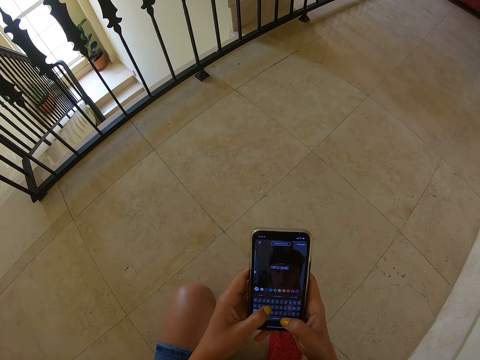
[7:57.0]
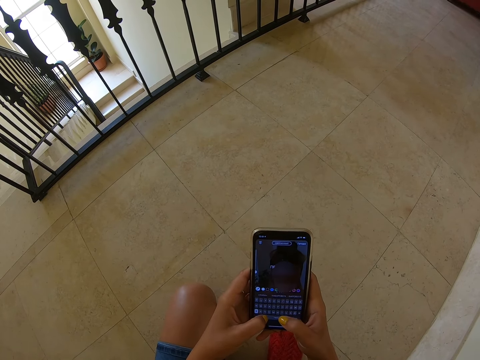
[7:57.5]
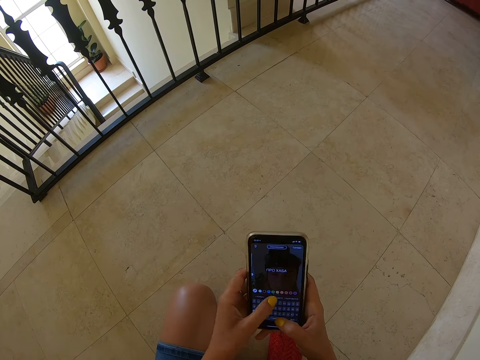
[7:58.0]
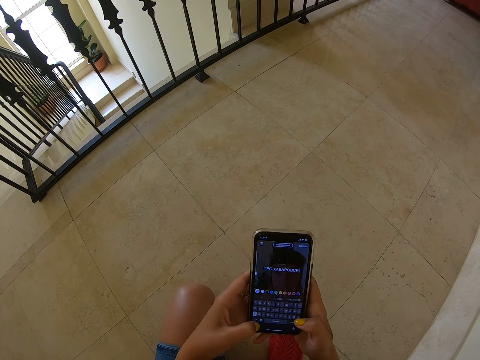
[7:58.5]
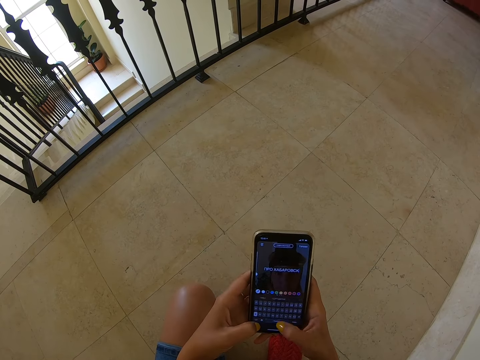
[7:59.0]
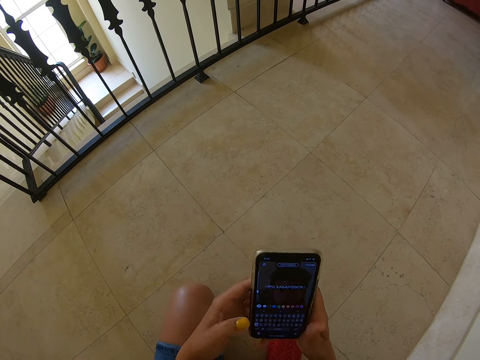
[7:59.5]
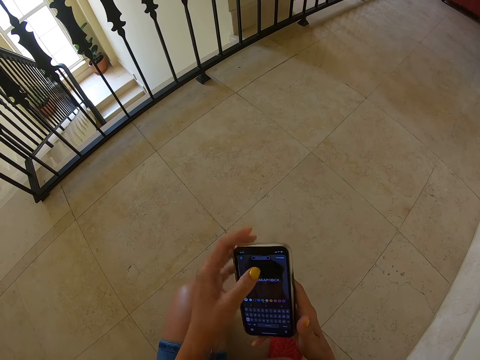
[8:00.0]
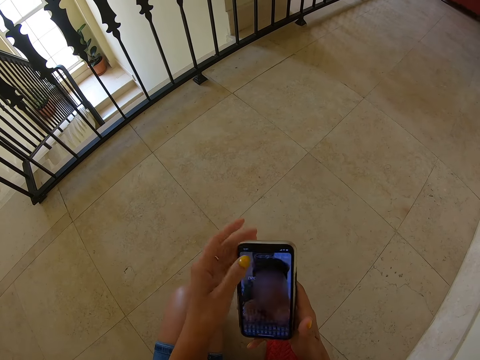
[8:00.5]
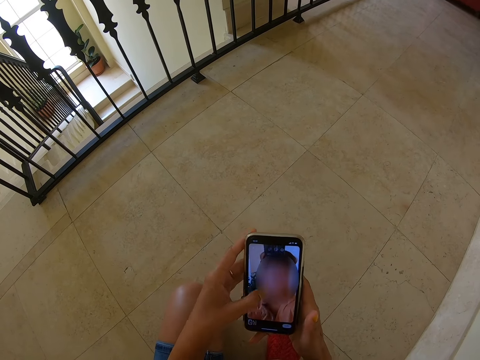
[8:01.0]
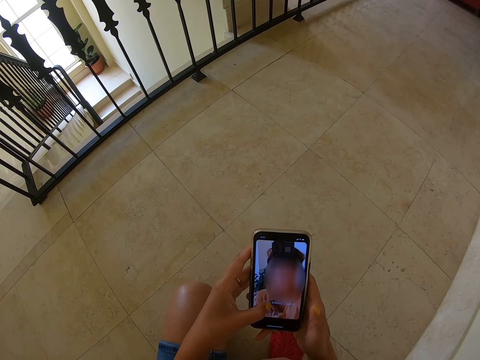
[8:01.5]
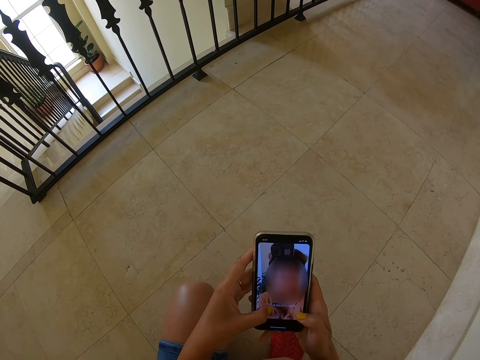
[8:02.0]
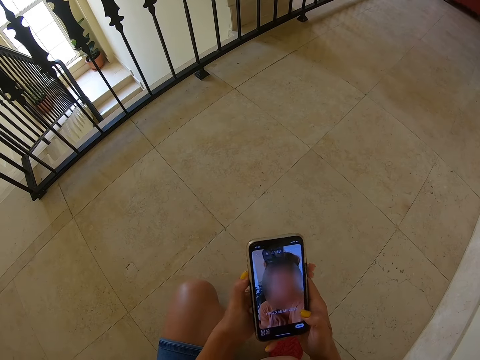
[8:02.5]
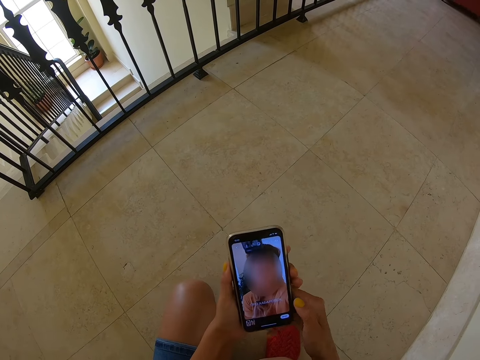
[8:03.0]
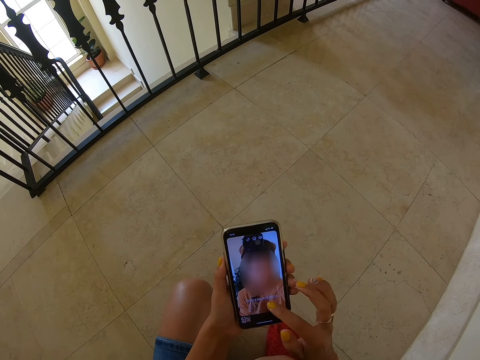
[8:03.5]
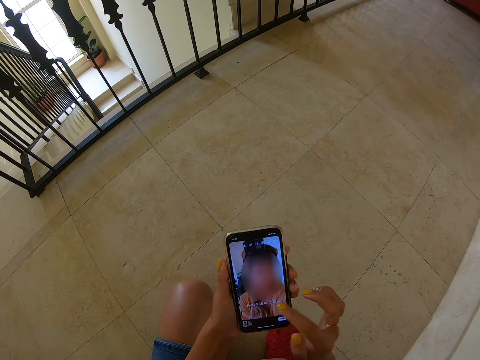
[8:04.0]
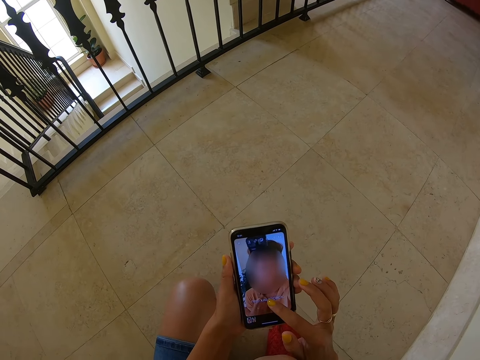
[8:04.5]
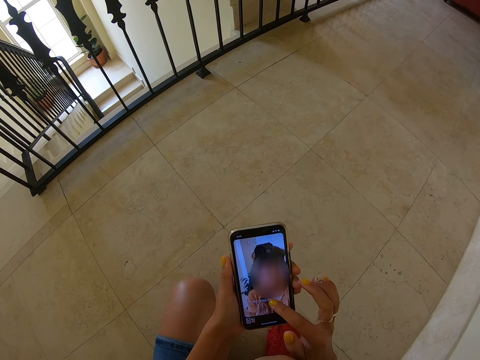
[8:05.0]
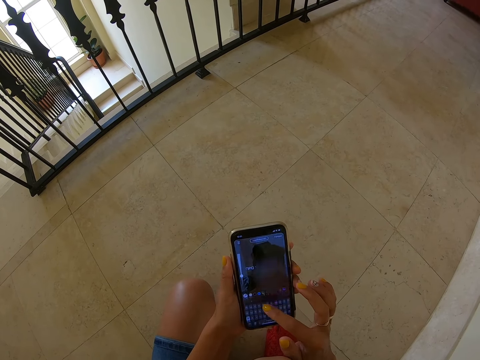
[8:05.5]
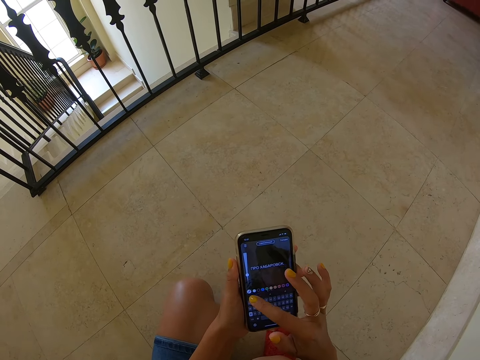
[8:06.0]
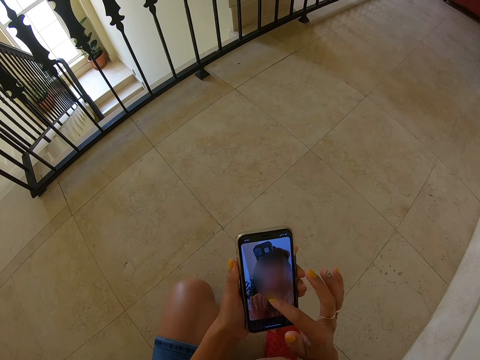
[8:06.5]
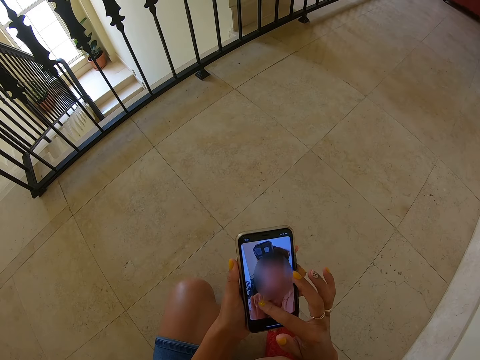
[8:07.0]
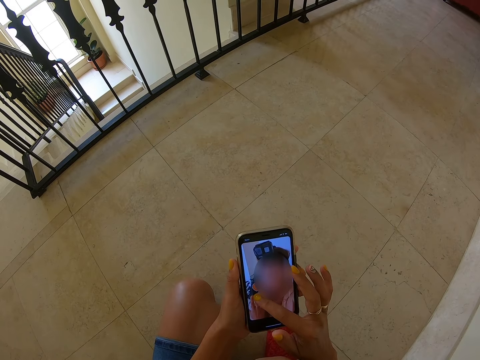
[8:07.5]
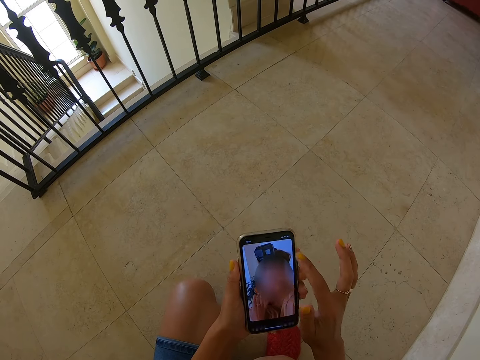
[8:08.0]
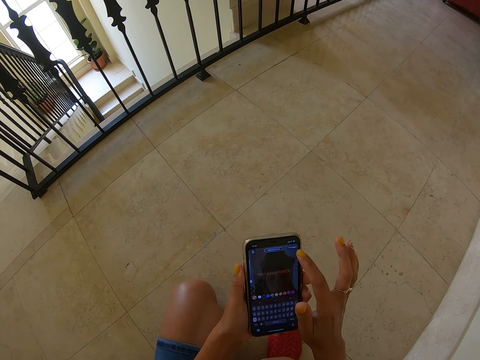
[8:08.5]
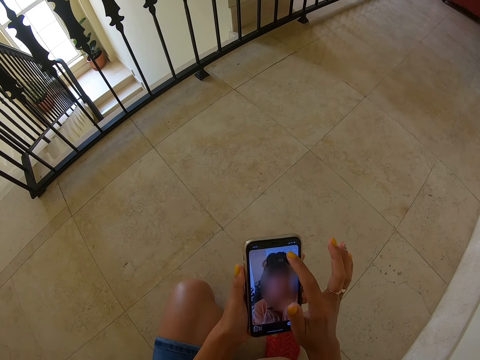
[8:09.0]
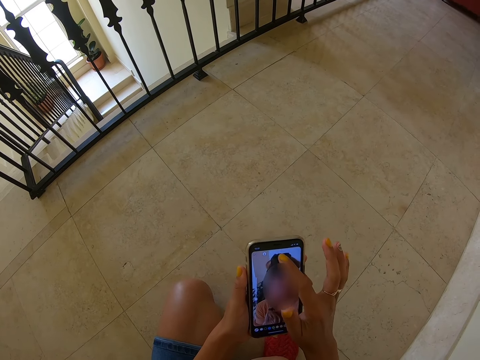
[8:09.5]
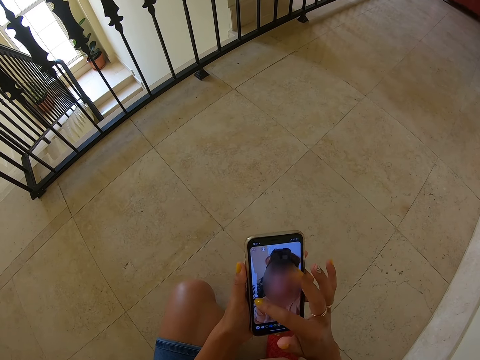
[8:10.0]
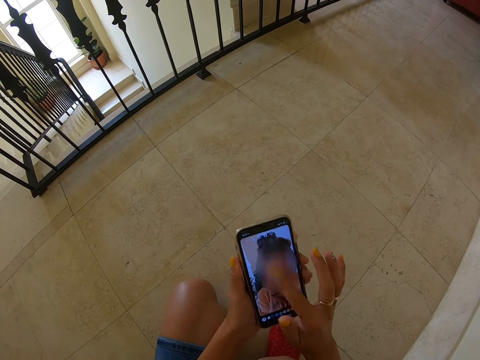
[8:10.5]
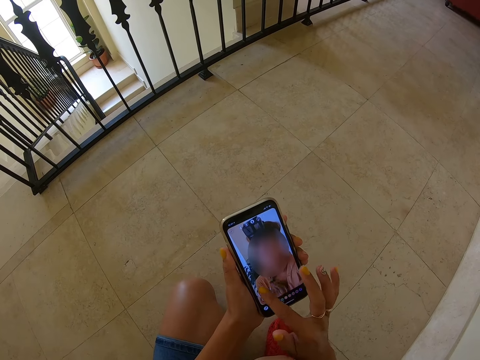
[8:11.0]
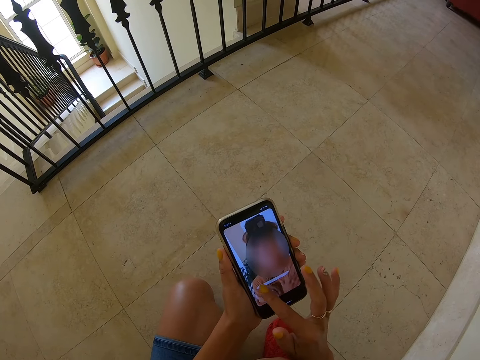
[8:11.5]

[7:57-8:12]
The camera wearer operates the phone.

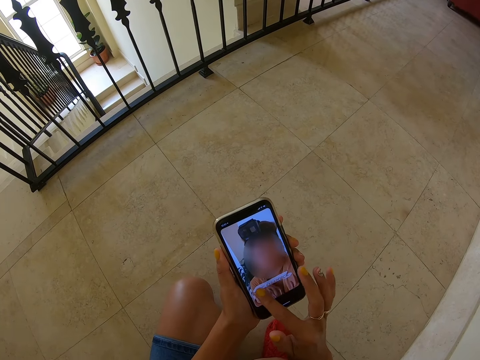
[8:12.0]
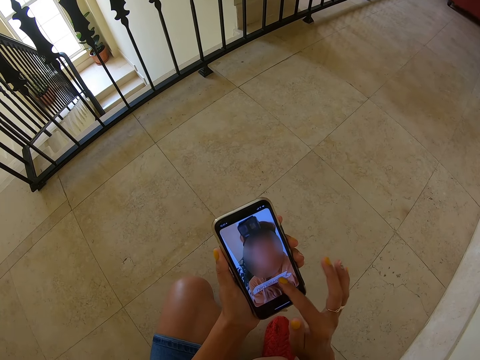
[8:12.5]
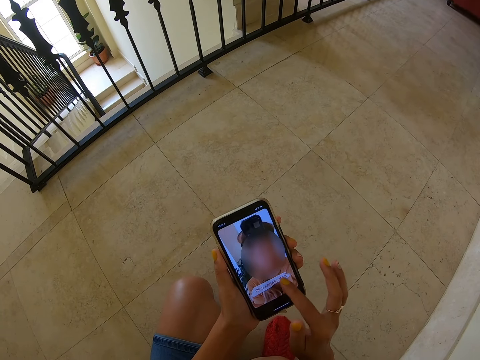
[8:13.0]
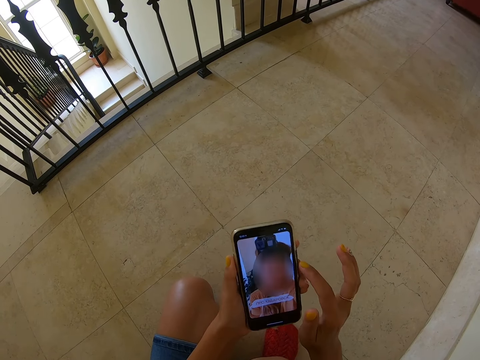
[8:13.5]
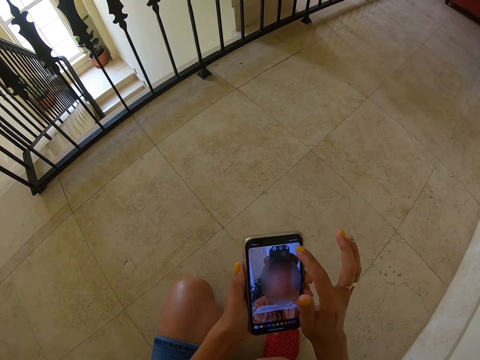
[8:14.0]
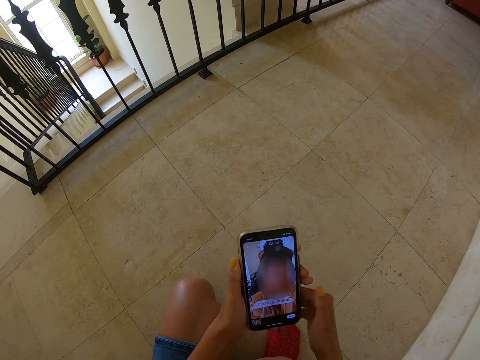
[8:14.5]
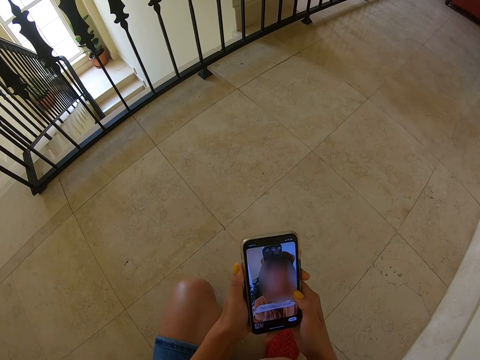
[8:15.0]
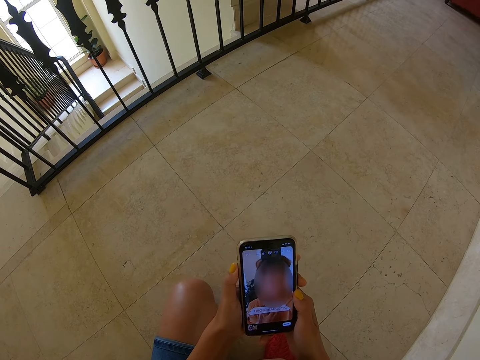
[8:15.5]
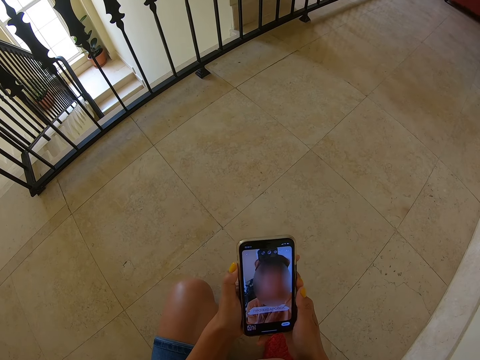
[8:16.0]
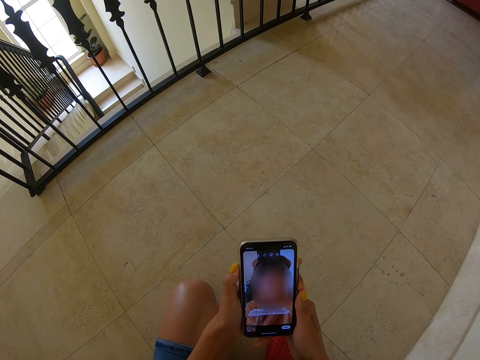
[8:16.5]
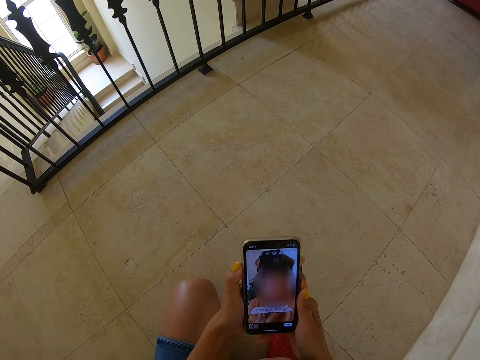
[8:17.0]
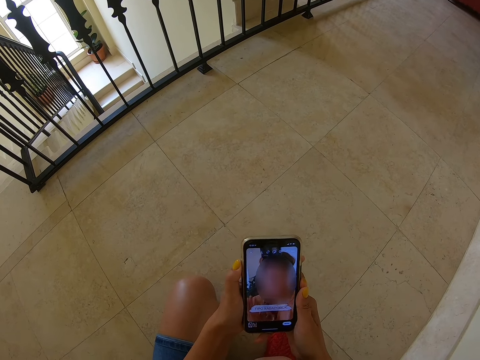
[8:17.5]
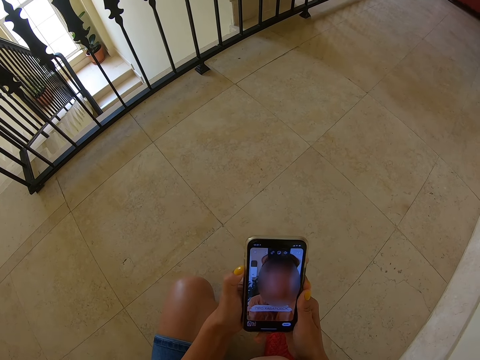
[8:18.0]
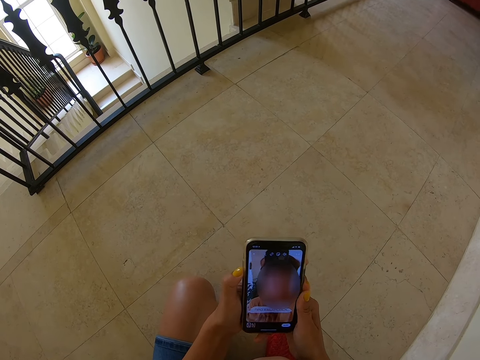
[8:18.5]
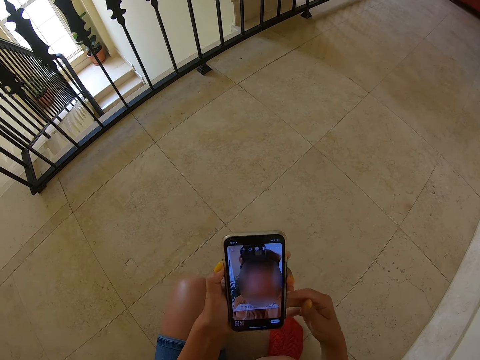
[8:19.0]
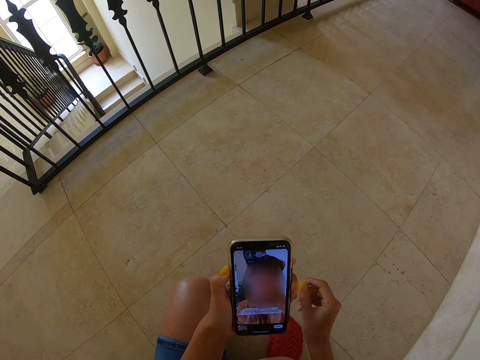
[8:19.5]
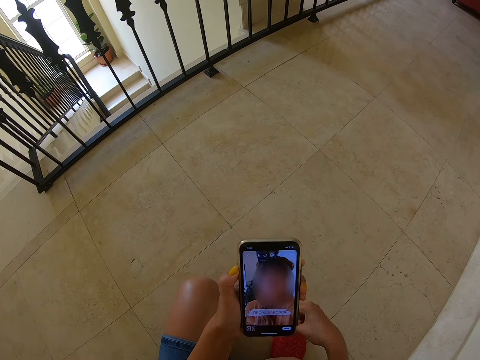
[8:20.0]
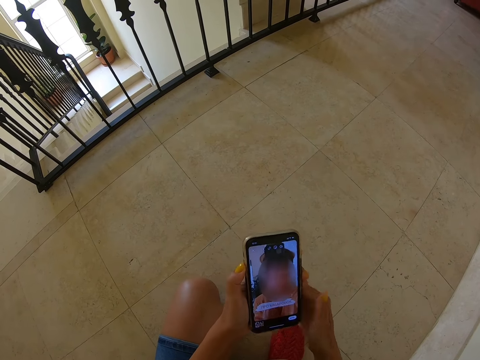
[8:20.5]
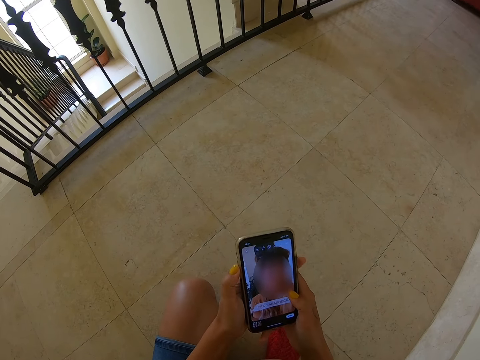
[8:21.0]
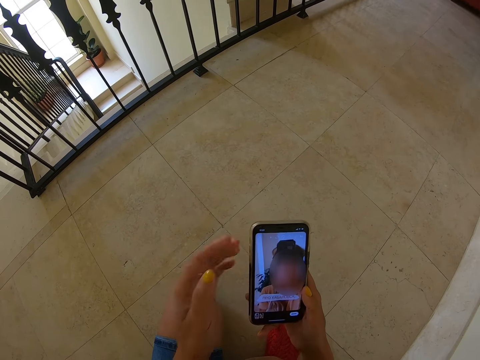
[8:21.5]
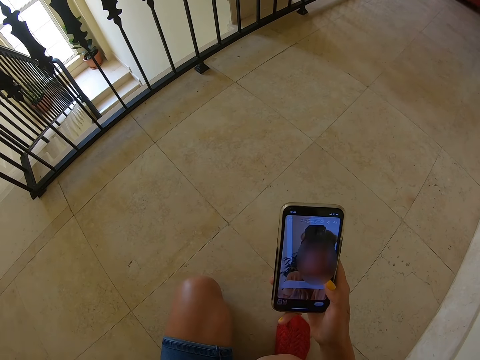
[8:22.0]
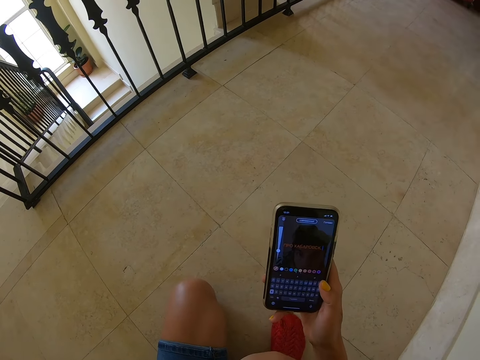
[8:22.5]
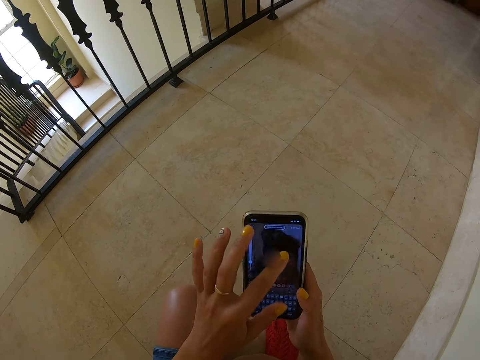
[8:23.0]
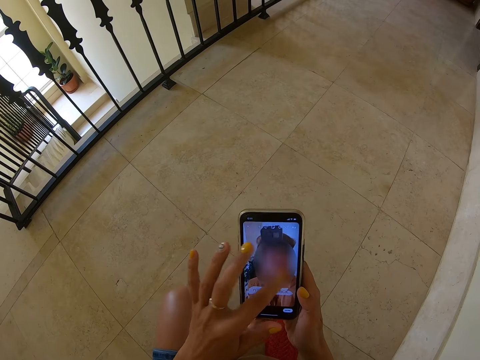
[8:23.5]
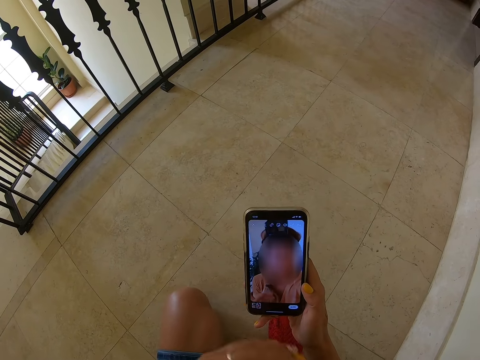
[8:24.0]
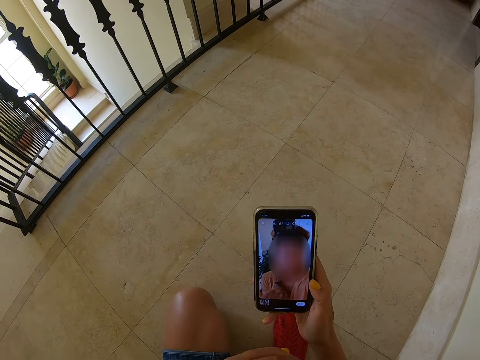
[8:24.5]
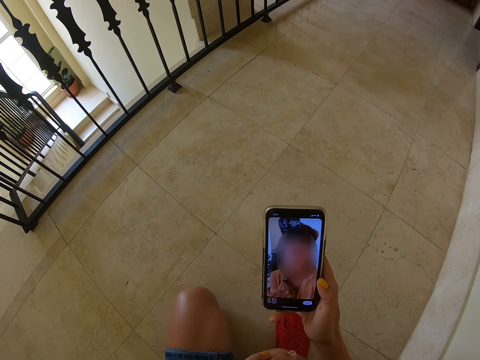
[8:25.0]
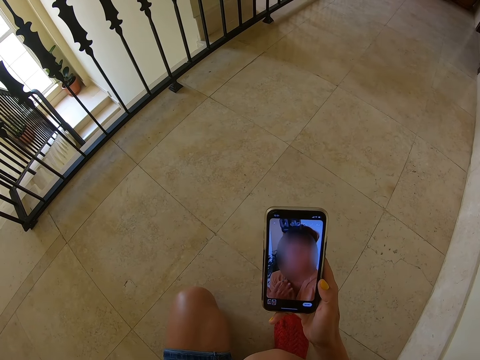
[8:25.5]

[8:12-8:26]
The camera wearer watches the video.
